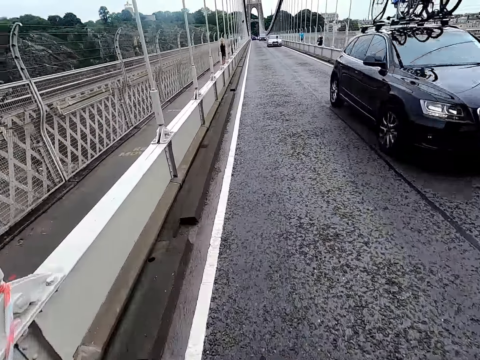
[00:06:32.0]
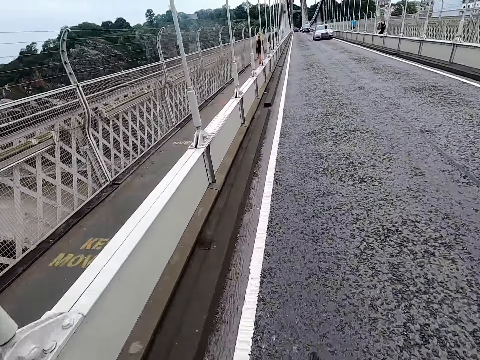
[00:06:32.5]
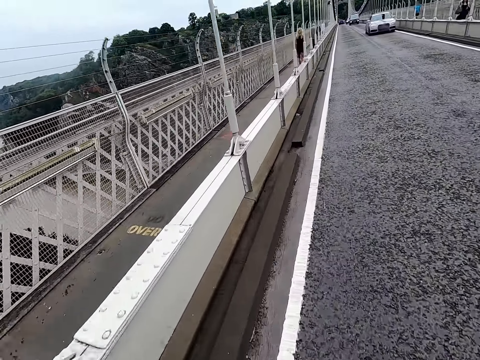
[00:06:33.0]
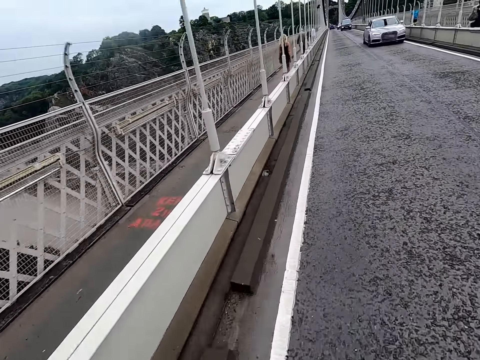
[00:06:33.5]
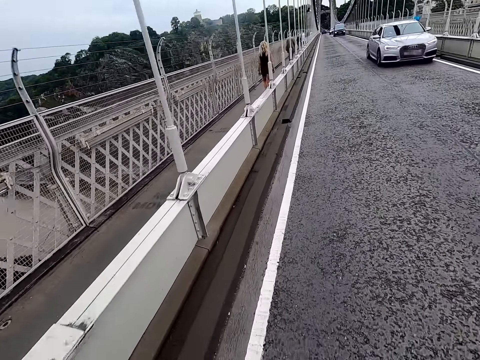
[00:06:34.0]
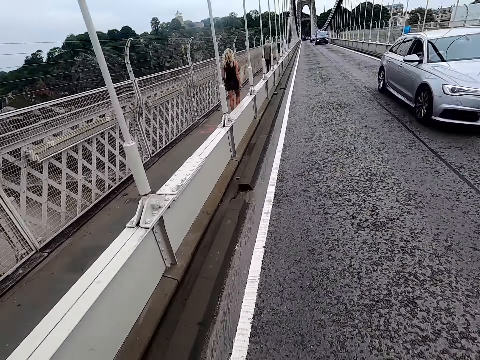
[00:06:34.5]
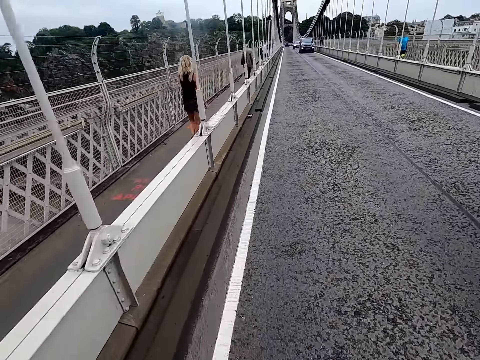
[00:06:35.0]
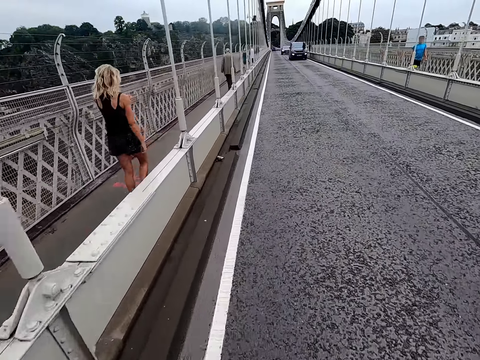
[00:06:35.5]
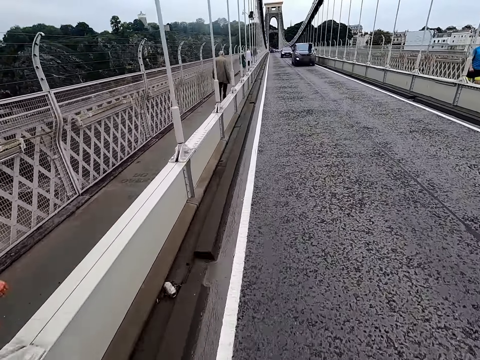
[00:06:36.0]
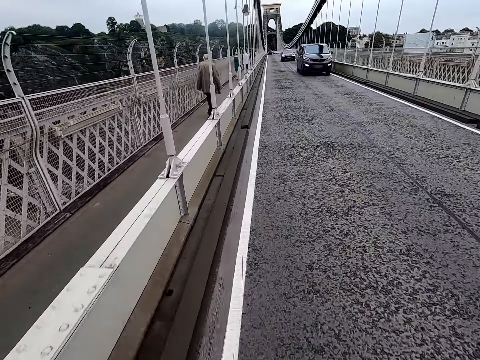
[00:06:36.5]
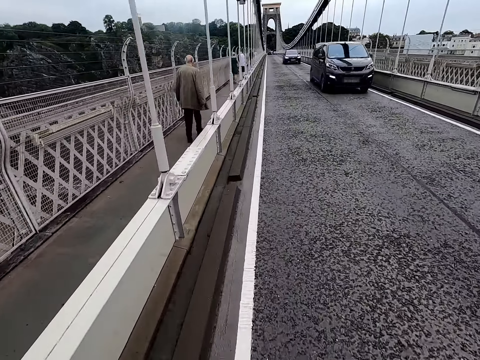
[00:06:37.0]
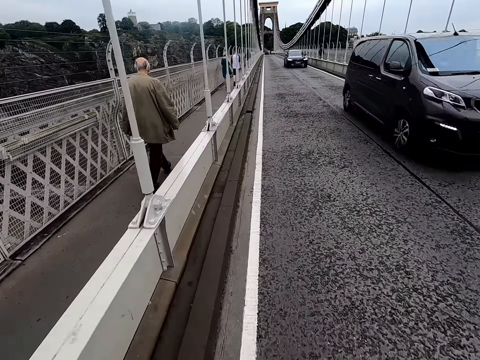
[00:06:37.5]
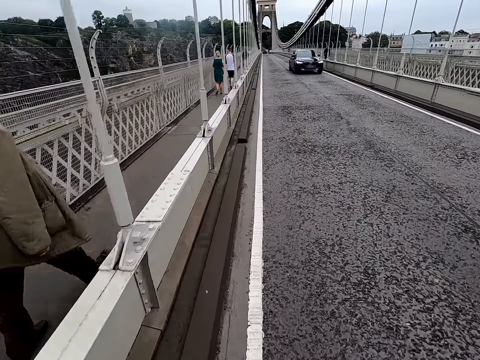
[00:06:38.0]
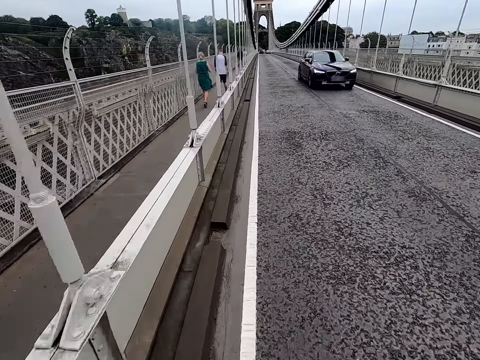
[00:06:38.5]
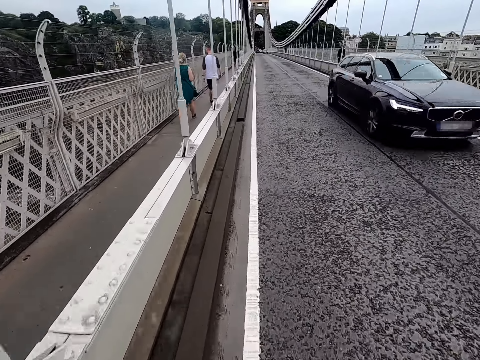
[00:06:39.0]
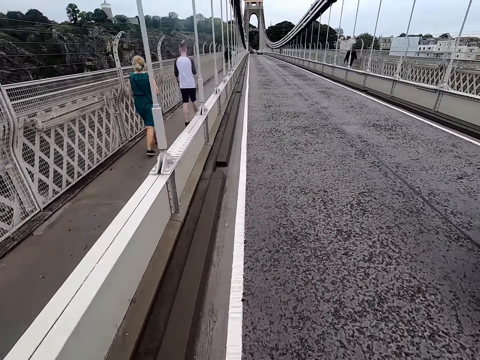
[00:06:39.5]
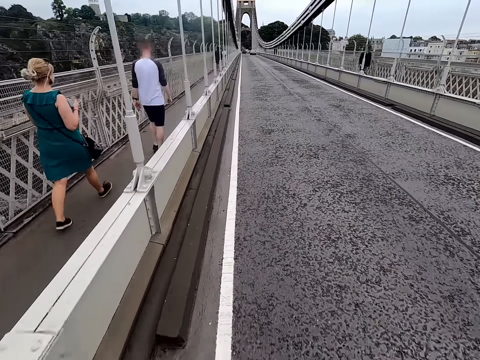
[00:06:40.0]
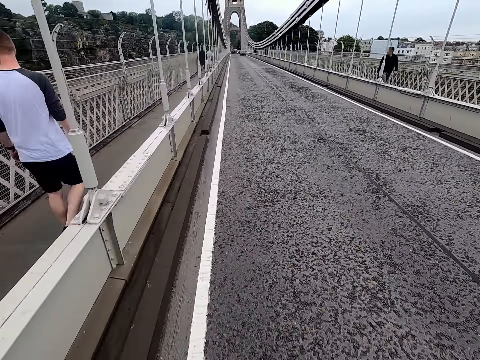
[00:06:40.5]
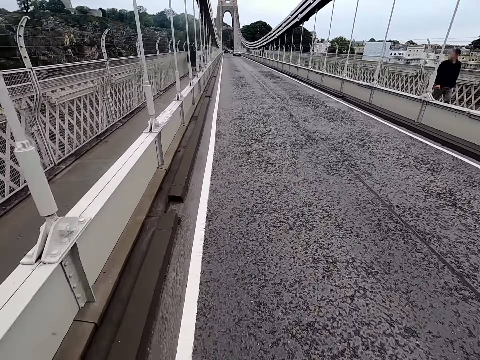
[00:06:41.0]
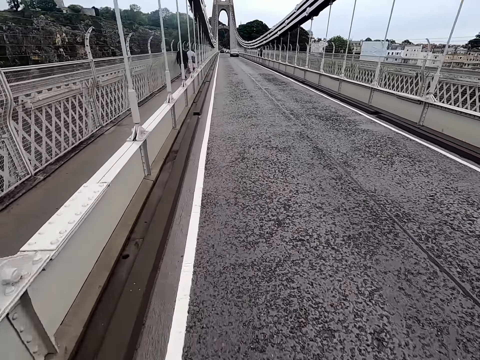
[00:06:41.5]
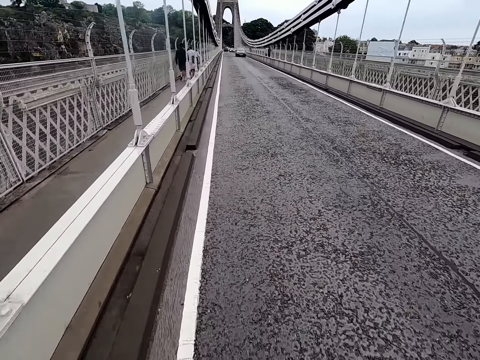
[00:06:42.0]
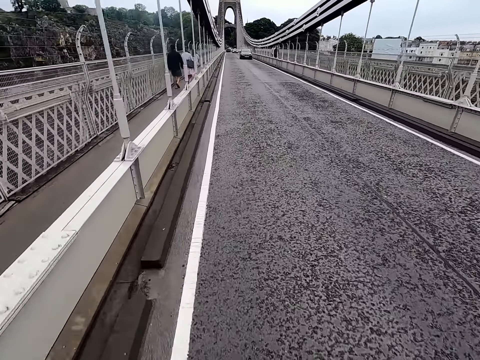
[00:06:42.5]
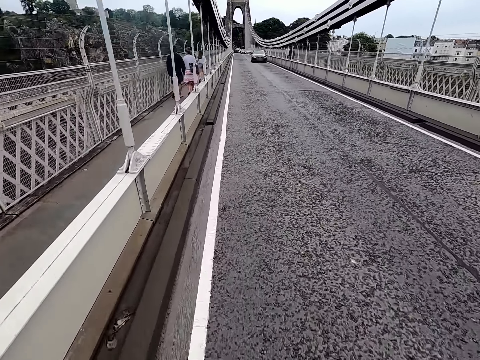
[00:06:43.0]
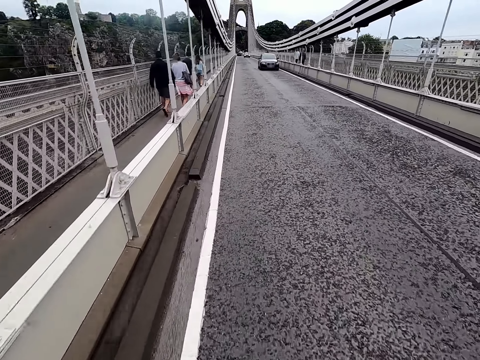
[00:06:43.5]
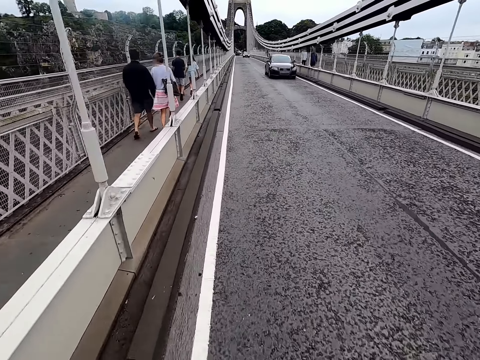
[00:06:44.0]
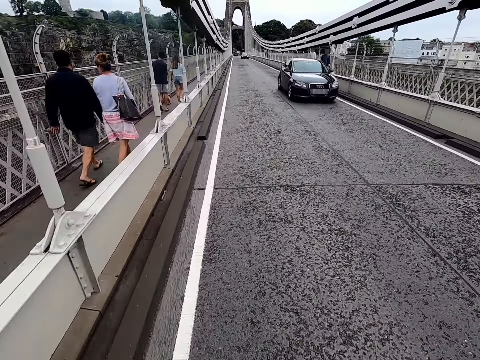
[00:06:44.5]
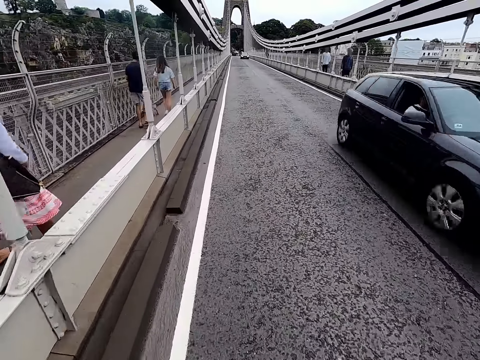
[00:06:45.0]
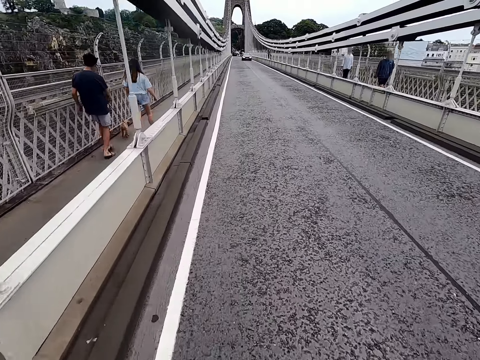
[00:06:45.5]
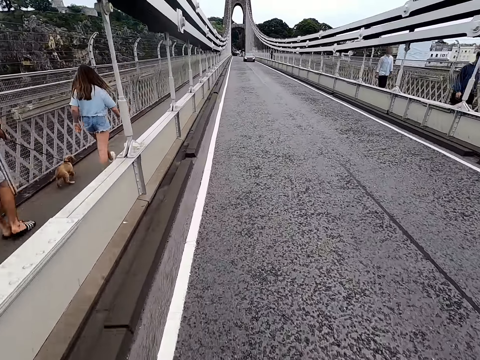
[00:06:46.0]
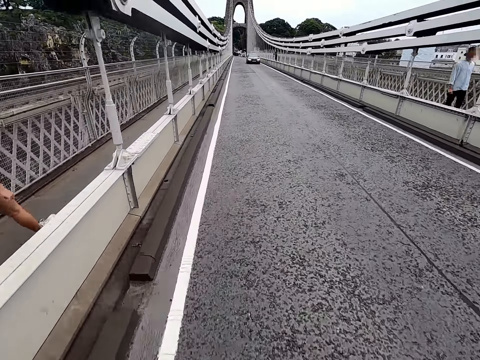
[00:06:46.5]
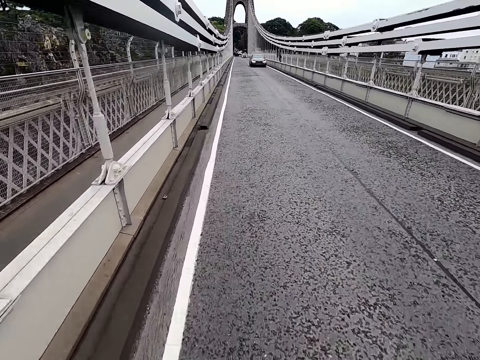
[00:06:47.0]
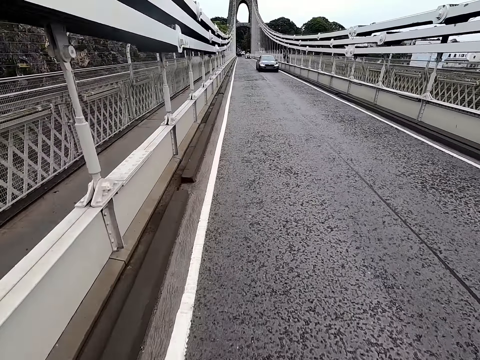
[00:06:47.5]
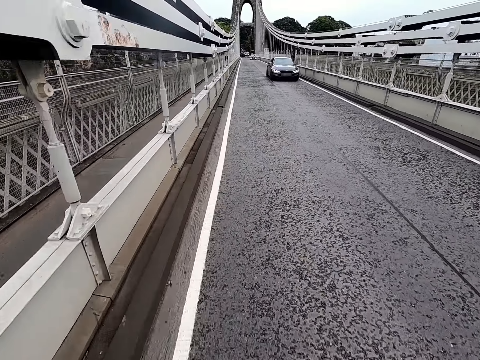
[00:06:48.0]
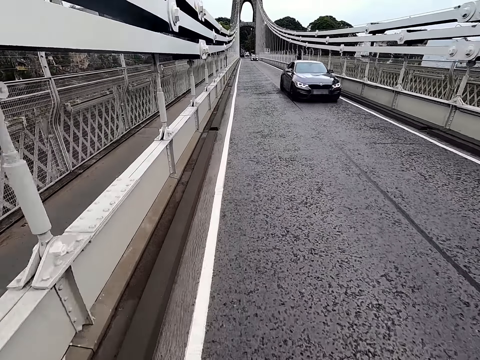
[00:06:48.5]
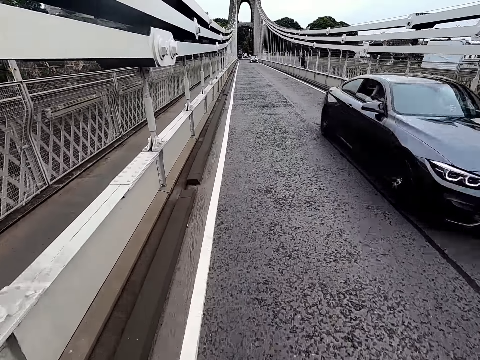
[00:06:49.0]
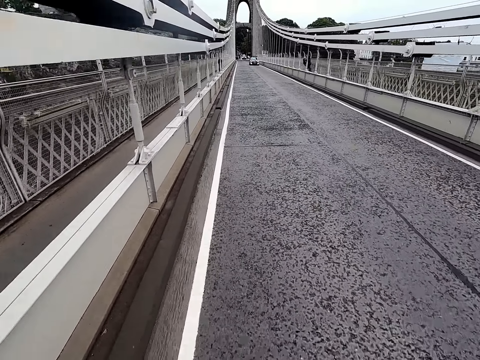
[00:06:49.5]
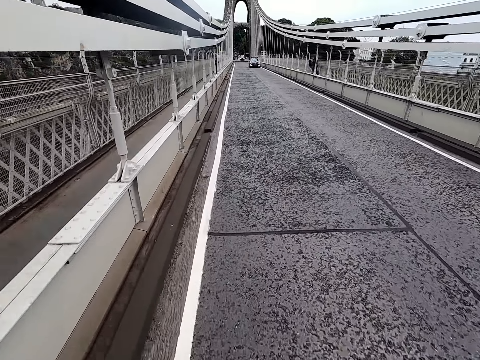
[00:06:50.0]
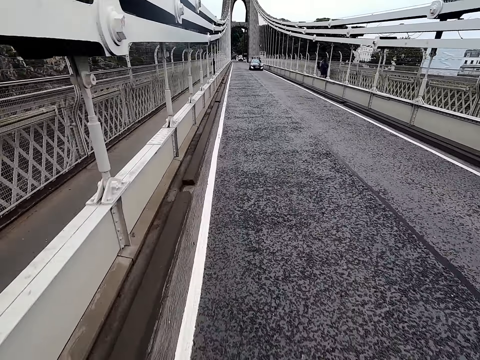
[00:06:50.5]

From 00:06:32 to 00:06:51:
The camera wearer cycles. A woman walks. A man walks. Another woman walks. Another man walks. The camera wearer cycles. Another woman walks. Another man walks. Another woman walks. Another man walks. The camera wearer cycles.

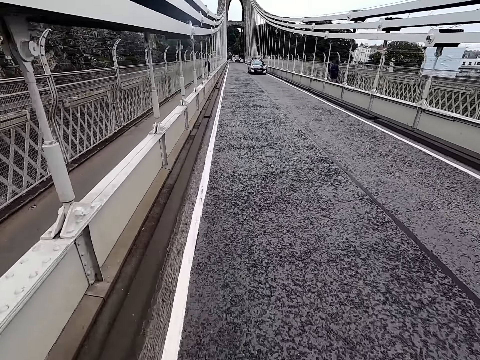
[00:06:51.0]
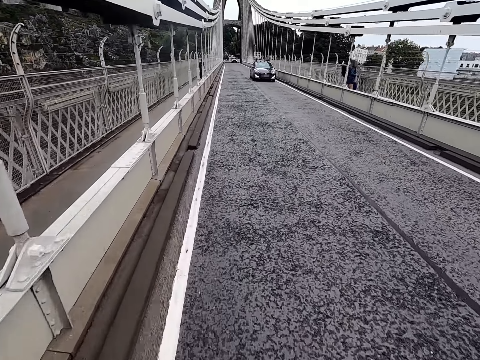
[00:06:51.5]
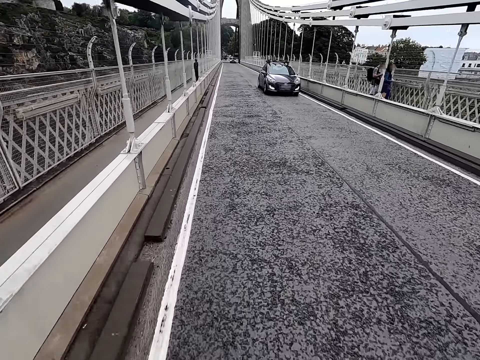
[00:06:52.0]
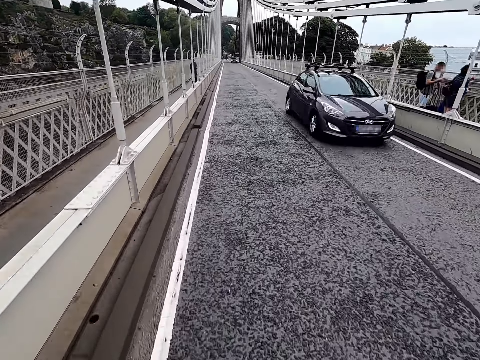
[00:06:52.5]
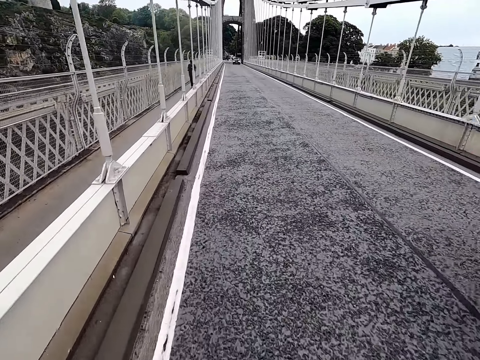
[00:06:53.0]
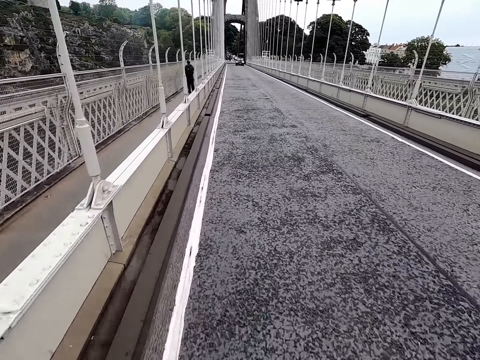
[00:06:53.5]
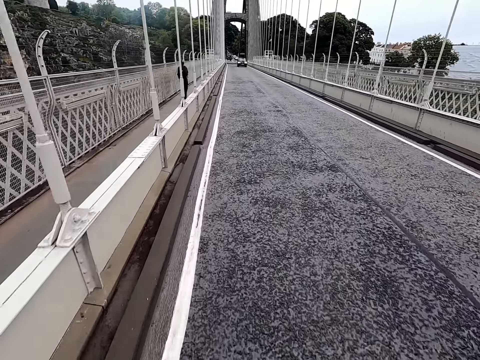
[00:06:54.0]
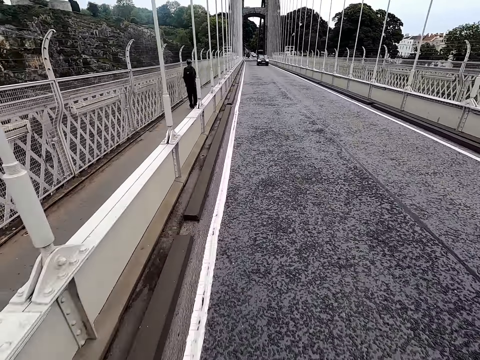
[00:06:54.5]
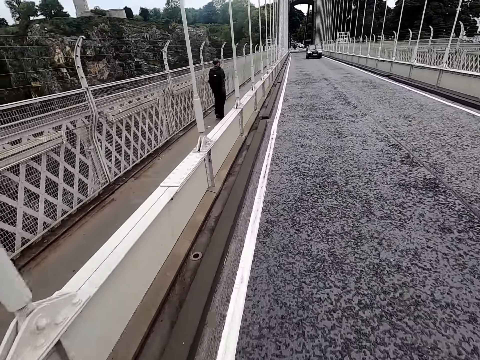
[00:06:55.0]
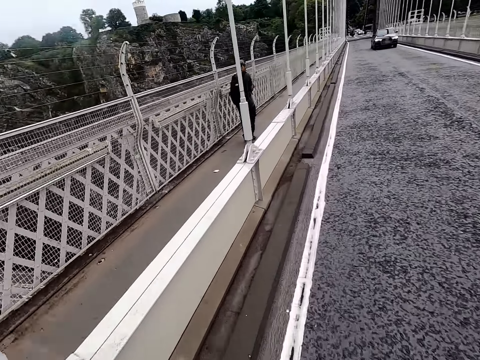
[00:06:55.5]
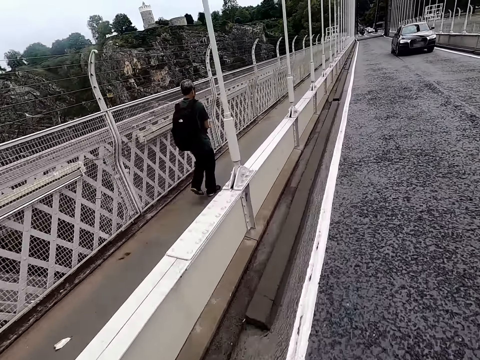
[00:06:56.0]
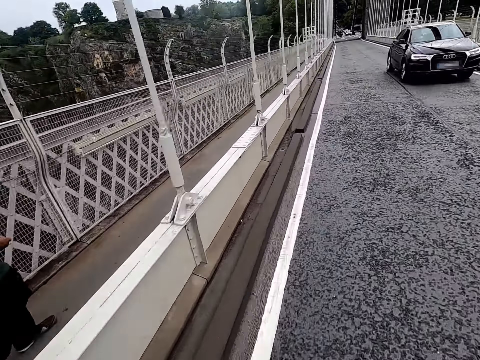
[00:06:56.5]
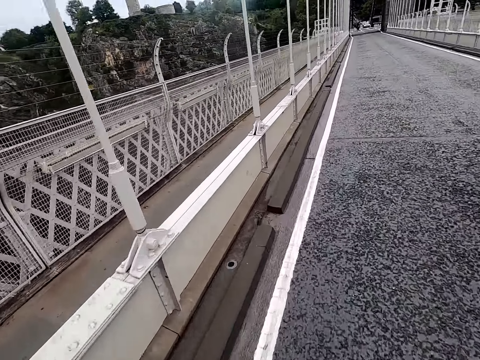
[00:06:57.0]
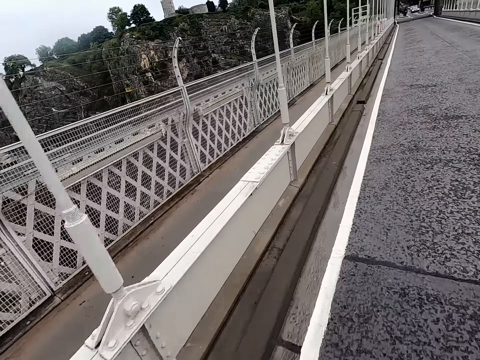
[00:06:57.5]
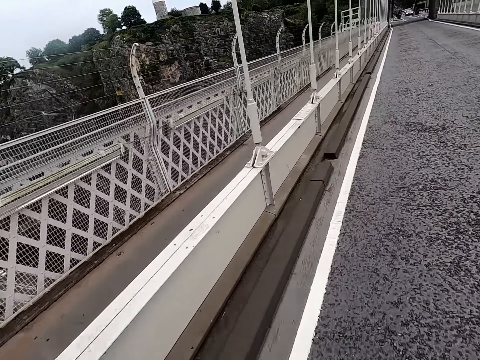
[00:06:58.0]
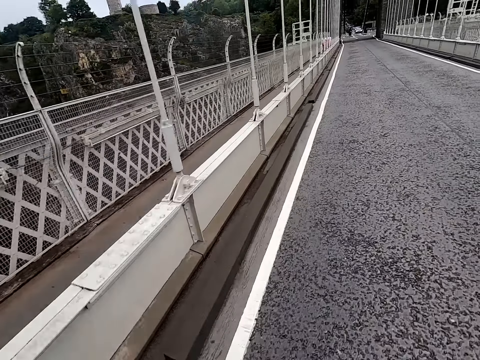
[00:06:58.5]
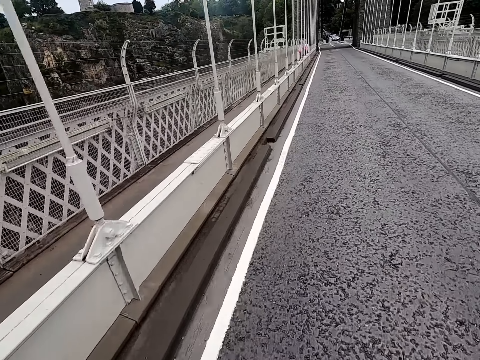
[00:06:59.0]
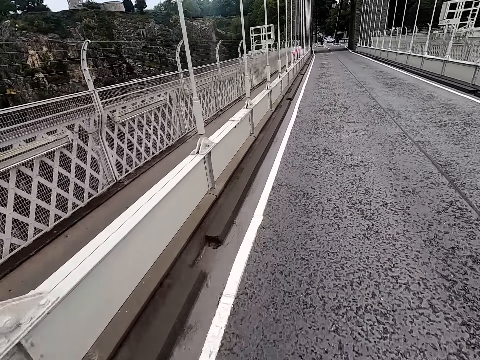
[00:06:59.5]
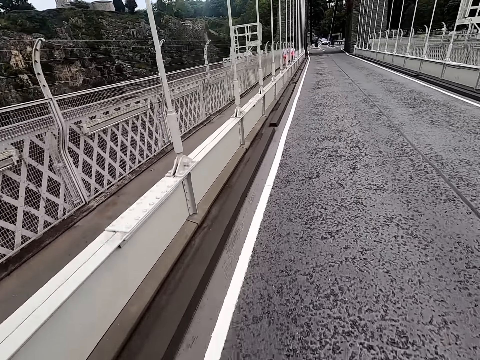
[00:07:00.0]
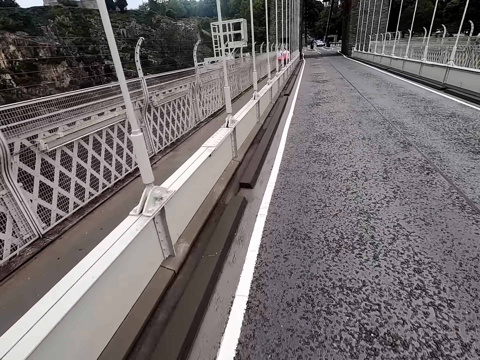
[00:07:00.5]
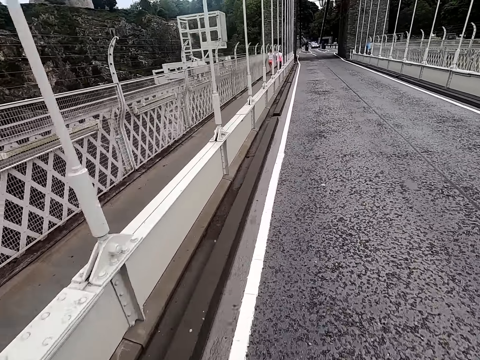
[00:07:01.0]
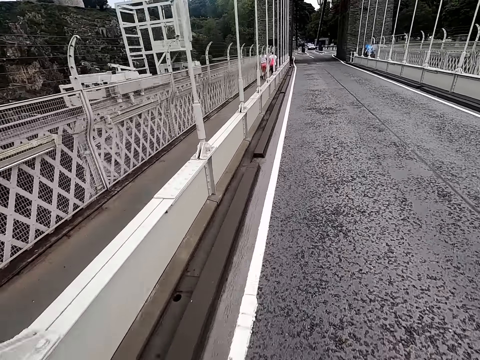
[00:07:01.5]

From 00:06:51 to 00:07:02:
A man walks. The camera wearer cycles.
